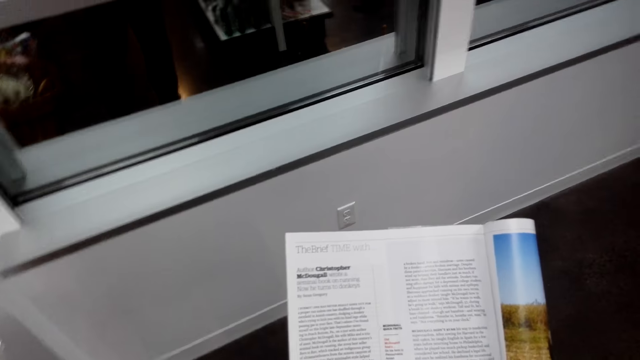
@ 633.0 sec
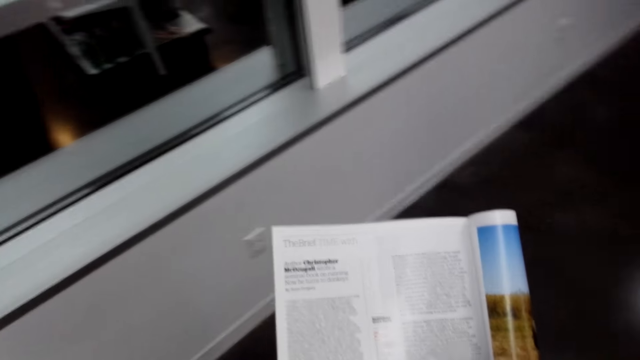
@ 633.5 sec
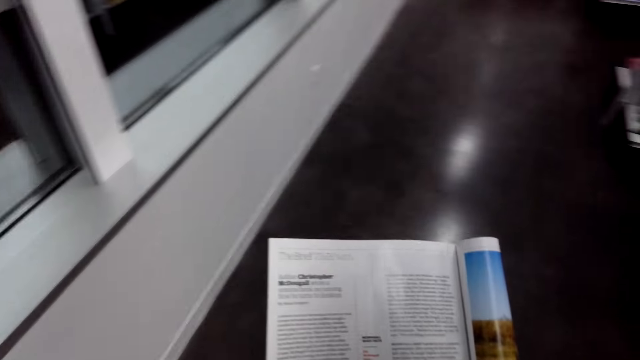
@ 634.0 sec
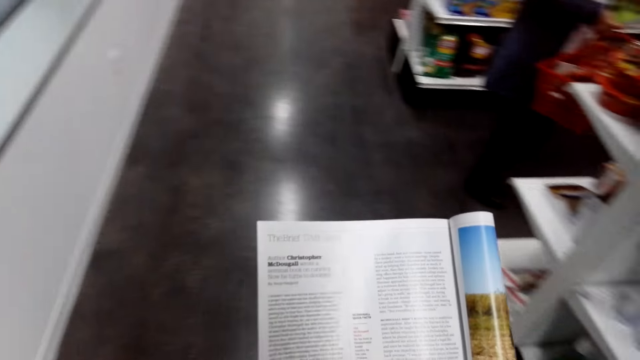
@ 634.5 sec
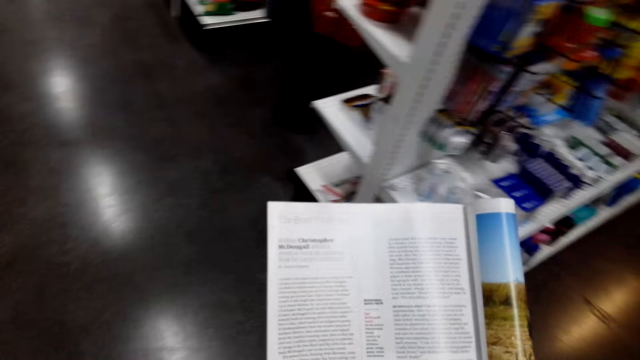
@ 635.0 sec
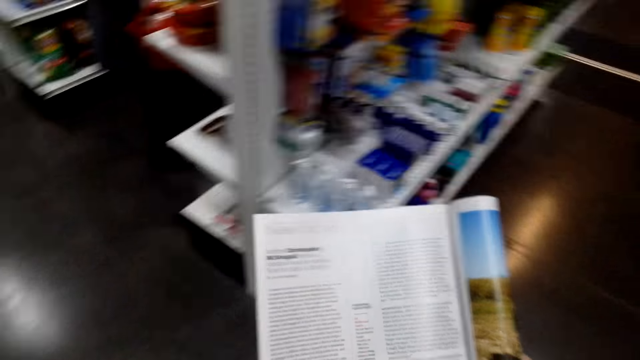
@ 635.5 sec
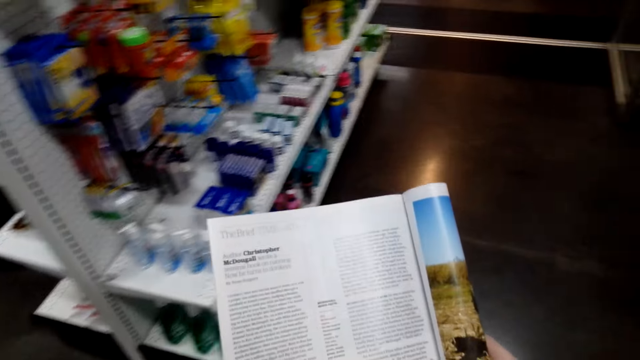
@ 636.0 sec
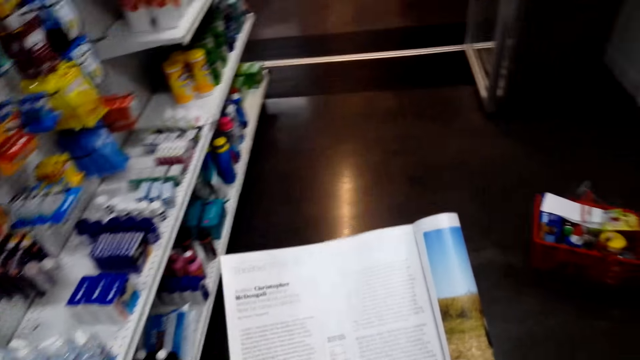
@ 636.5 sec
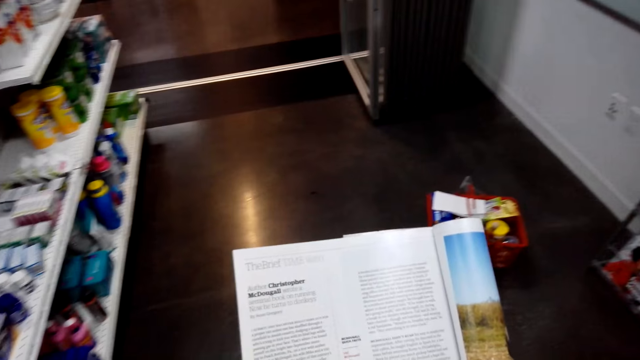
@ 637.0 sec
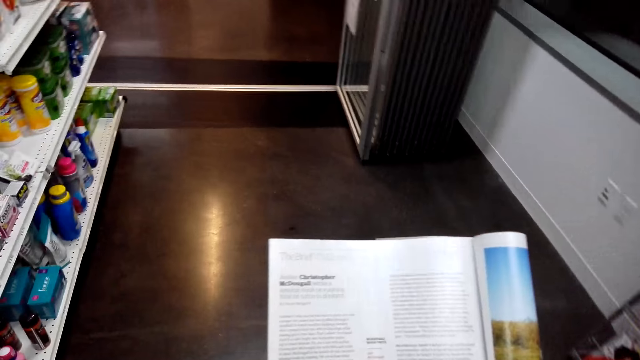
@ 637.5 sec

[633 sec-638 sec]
The camera wearer walks across the store. They read the magazine.

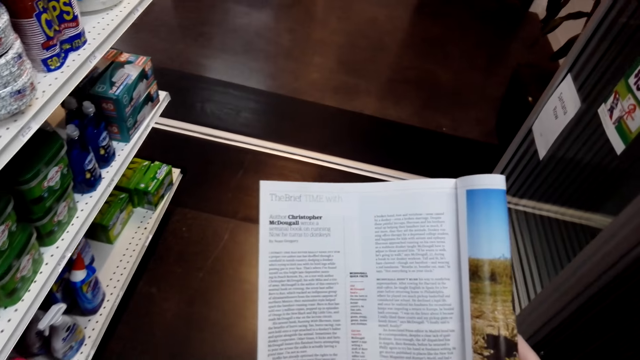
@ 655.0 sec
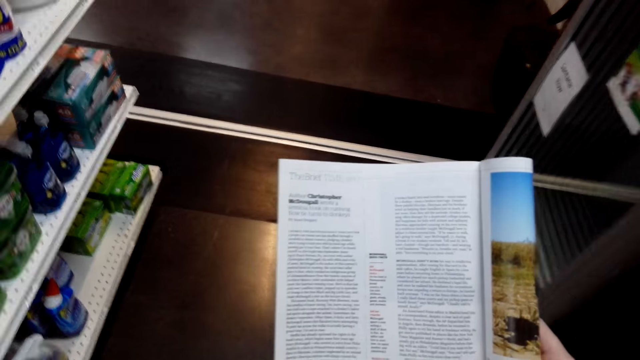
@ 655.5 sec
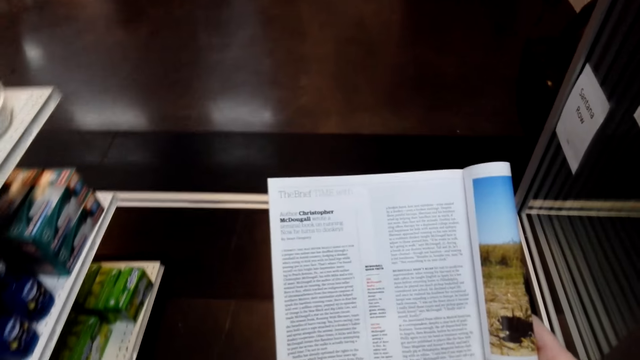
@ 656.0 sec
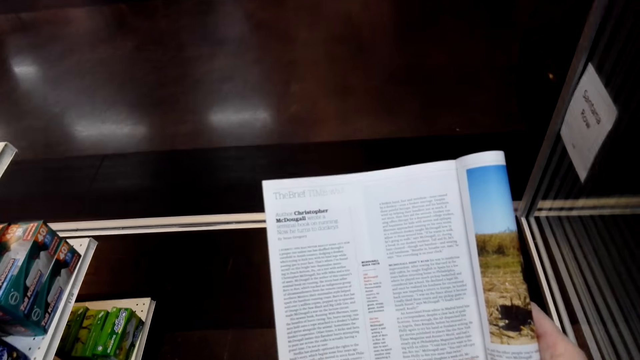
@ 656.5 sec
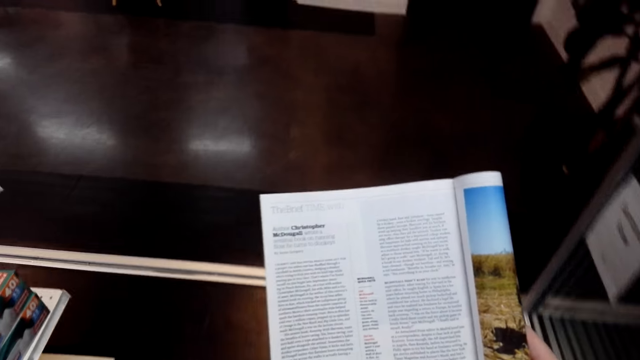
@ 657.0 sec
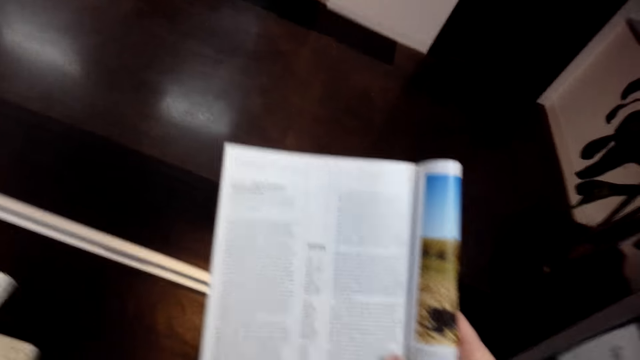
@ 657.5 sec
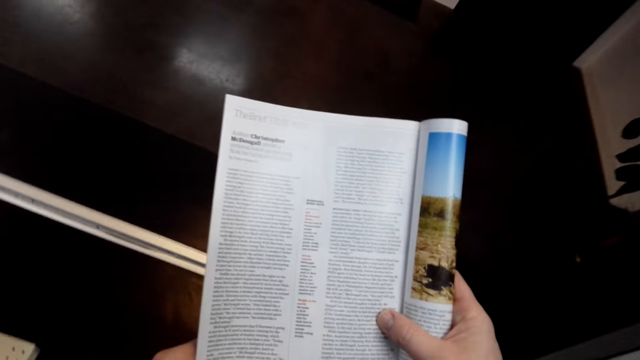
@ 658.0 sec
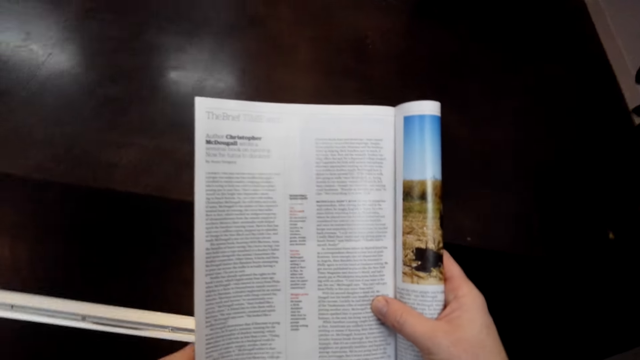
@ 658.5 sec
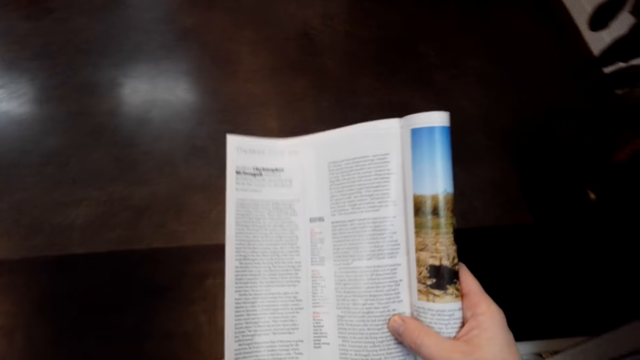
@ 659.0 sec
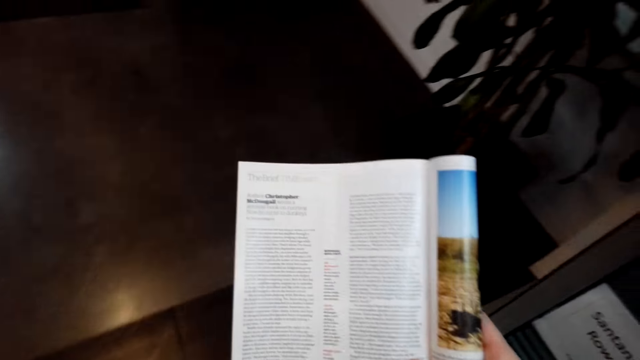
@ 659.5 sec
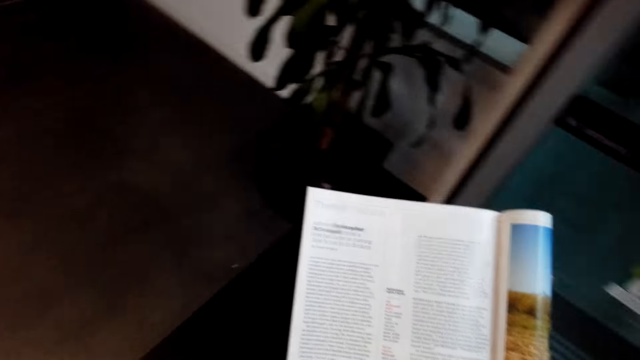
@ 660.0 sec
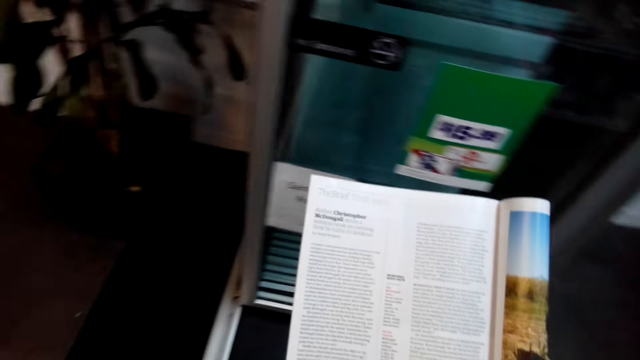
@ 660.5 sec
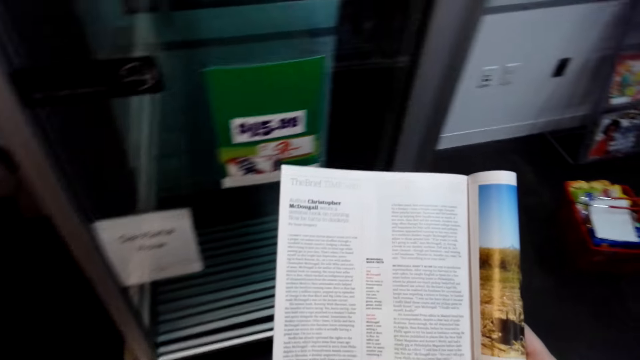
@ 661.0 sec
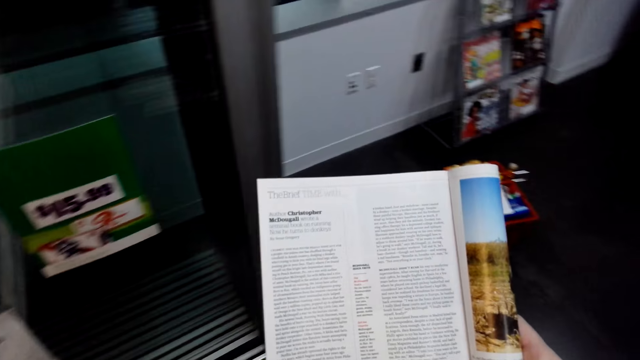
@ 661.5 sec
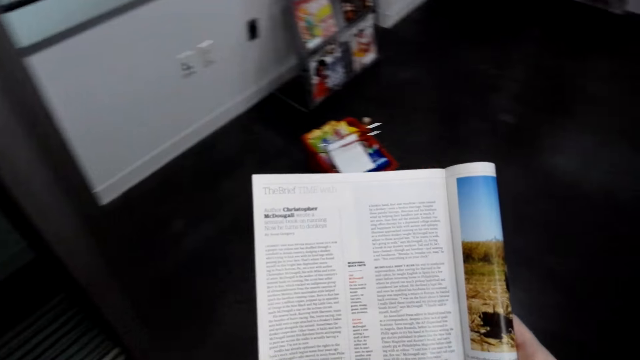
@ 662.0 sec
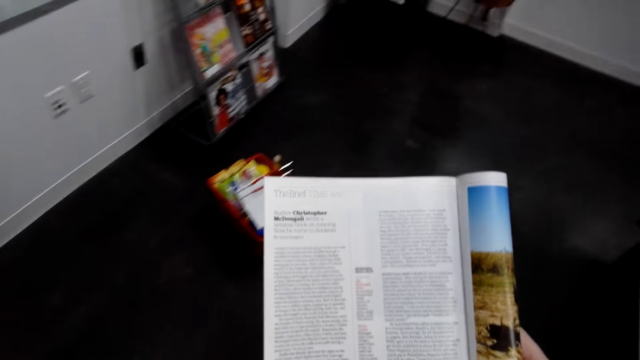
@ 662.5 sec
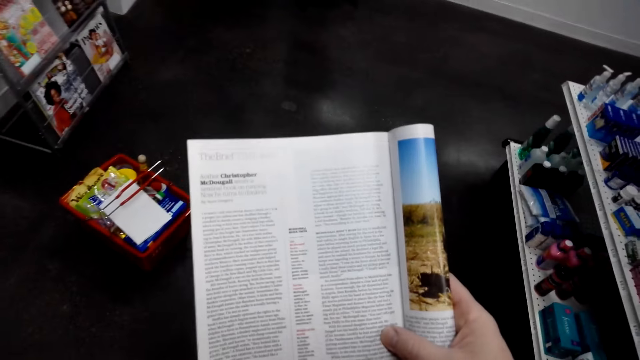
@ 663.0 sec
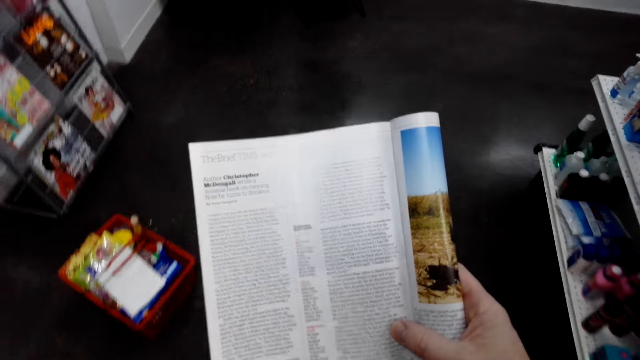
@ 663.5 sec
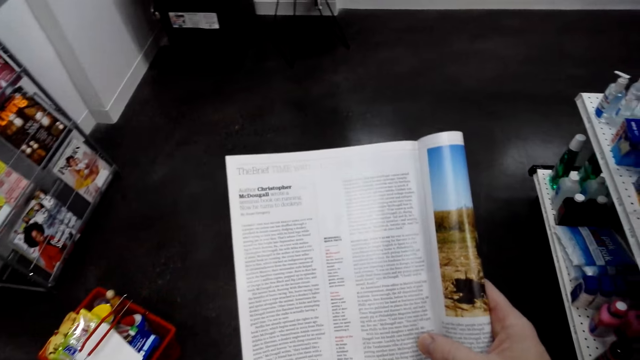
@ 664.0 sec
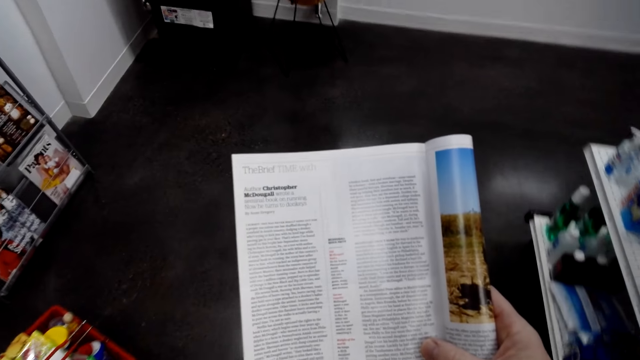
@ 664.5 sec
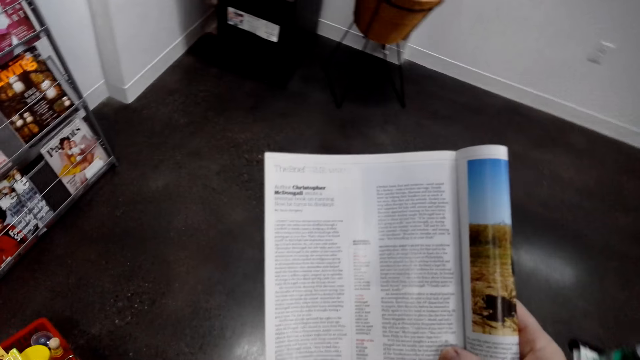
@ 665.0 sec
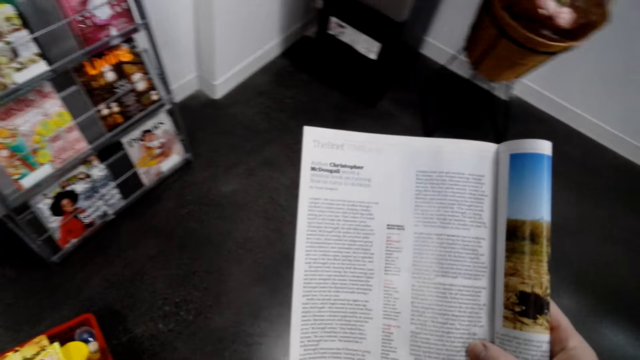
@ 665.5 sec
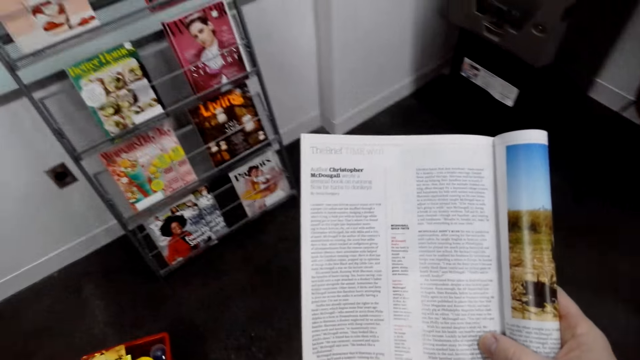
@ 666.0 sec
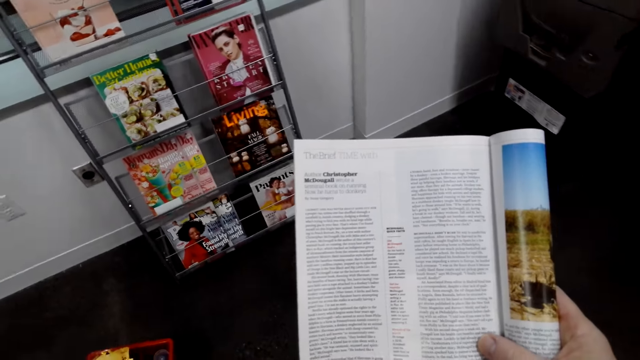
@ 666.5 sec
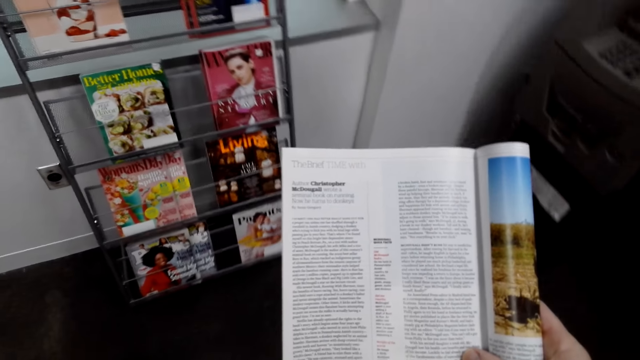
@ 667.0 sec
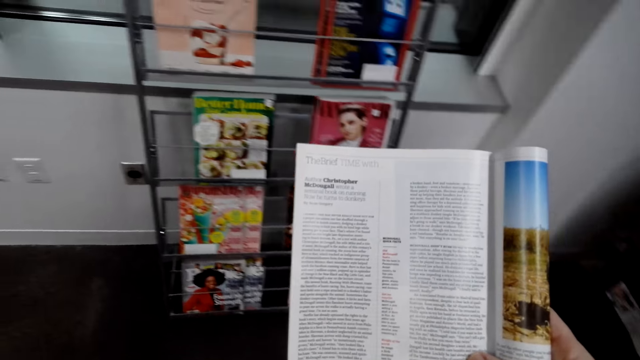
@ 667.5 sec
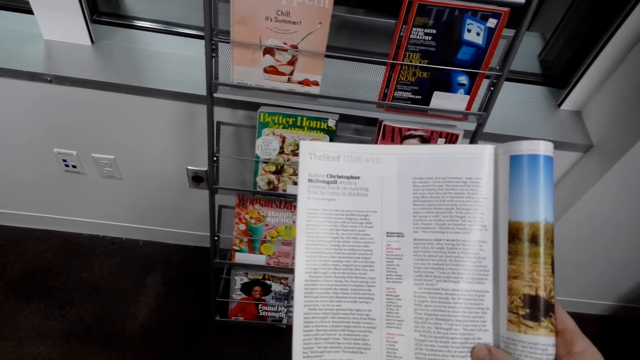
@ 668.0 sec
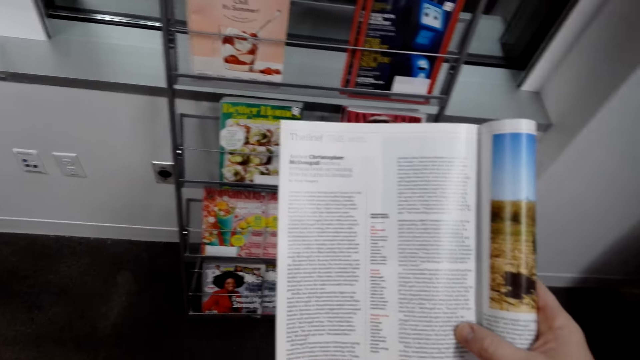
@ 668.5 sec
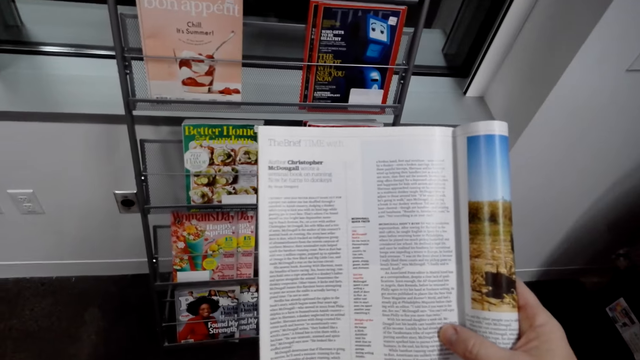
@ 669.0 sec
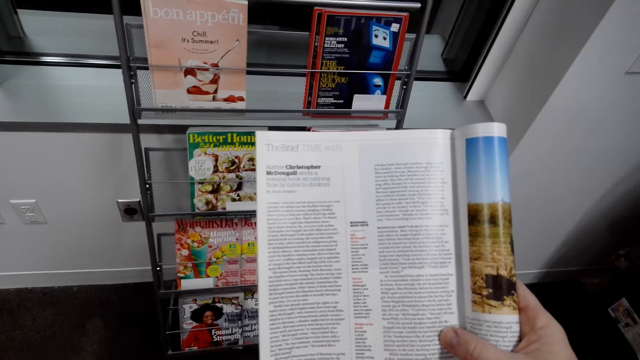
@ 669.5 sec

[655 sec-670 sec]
The camera wearer walks across the store.
